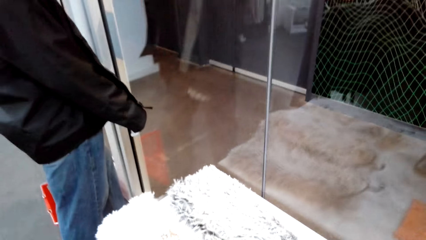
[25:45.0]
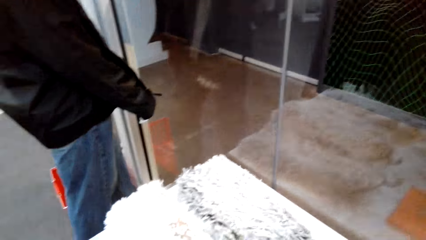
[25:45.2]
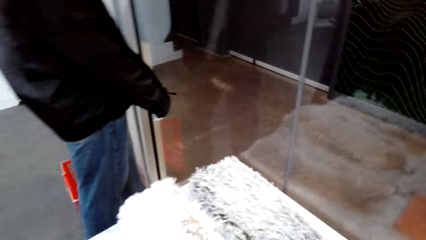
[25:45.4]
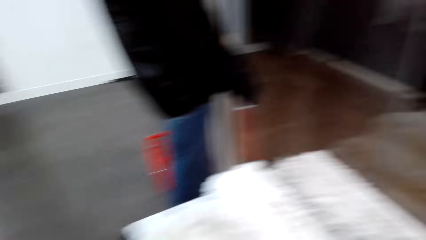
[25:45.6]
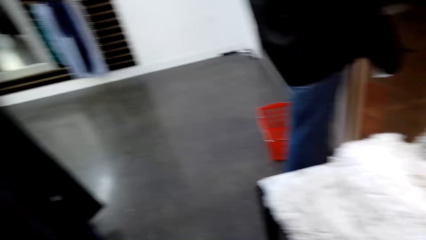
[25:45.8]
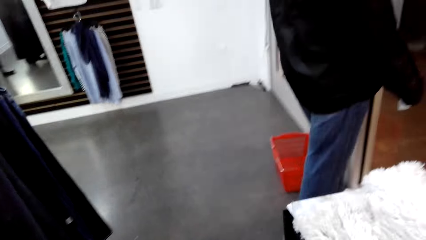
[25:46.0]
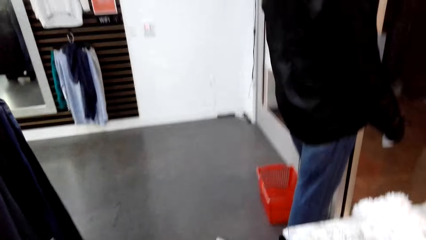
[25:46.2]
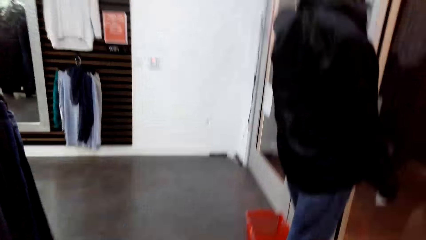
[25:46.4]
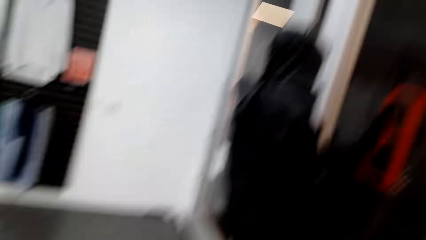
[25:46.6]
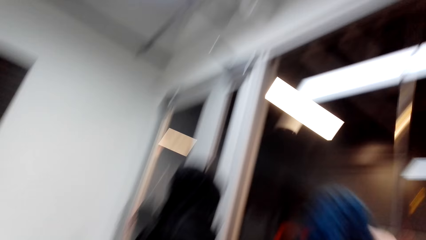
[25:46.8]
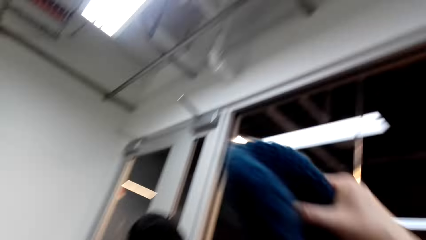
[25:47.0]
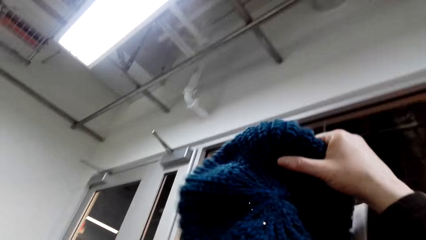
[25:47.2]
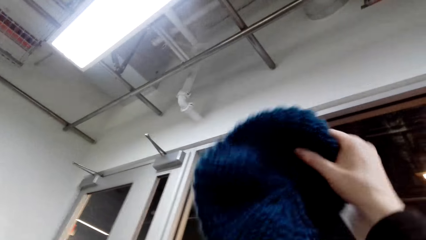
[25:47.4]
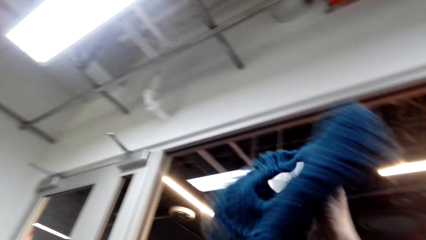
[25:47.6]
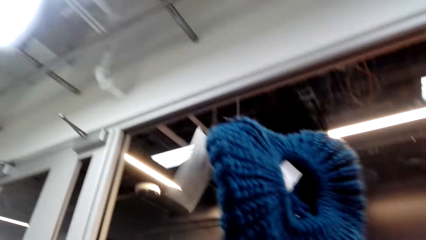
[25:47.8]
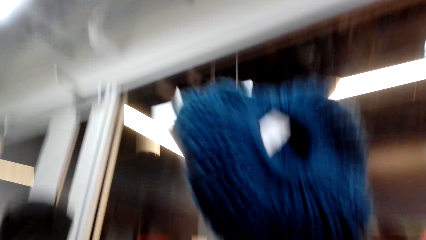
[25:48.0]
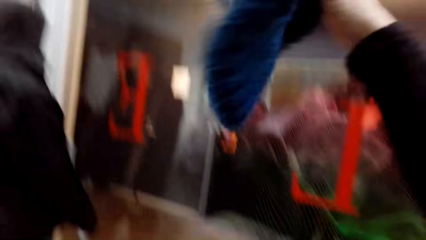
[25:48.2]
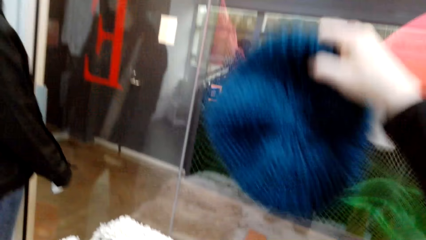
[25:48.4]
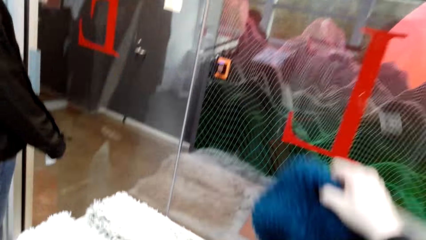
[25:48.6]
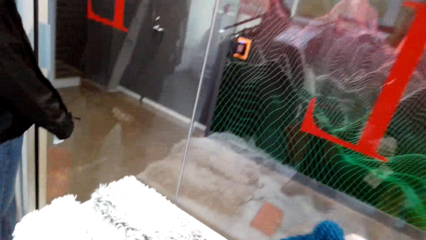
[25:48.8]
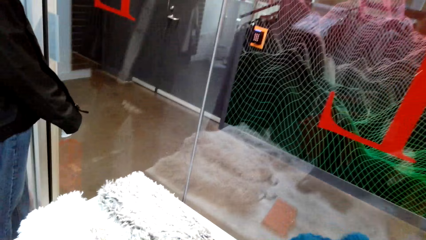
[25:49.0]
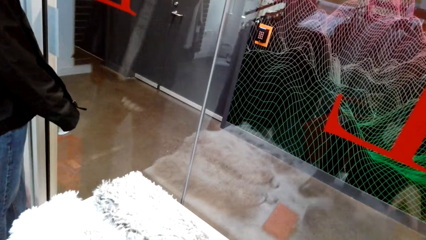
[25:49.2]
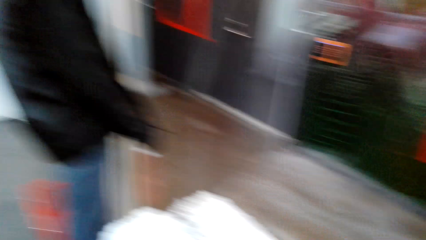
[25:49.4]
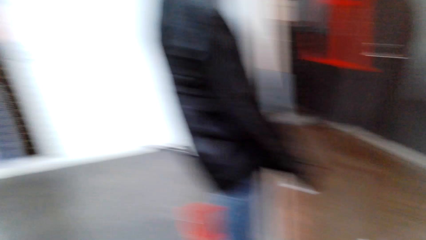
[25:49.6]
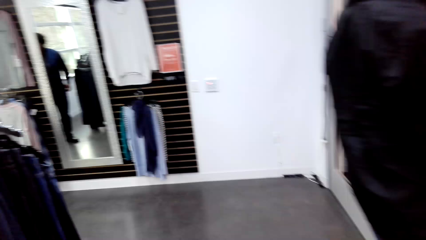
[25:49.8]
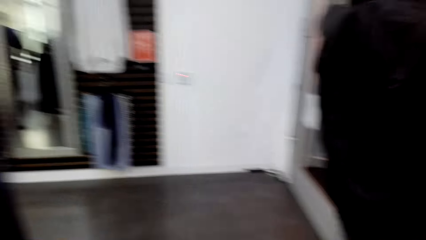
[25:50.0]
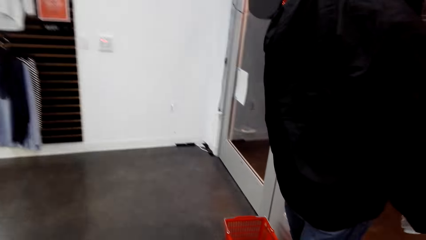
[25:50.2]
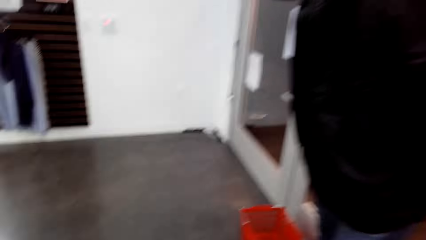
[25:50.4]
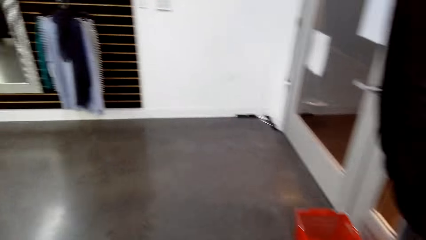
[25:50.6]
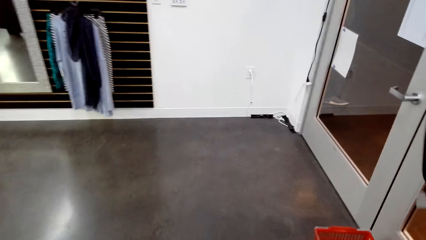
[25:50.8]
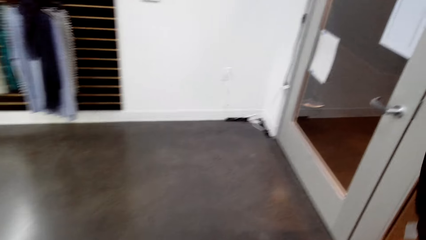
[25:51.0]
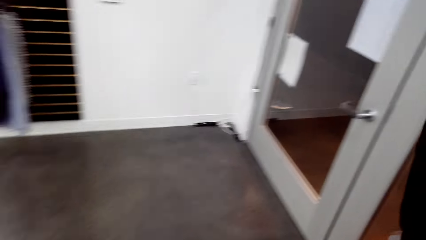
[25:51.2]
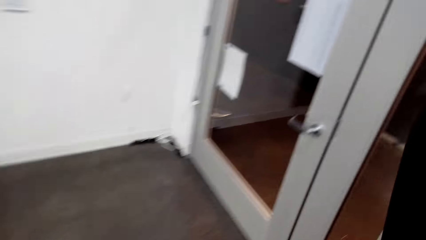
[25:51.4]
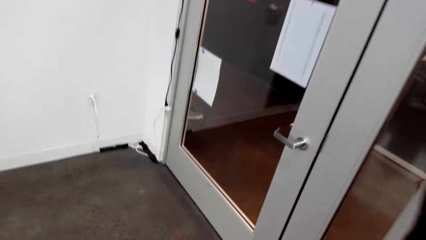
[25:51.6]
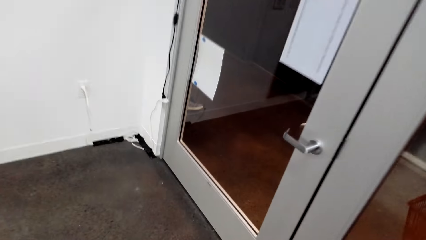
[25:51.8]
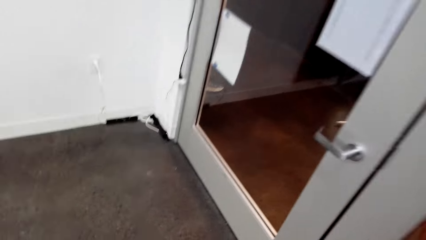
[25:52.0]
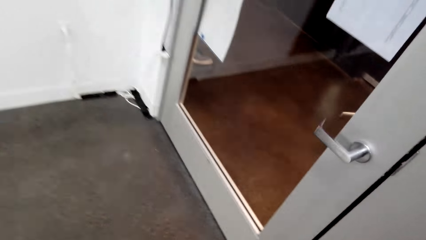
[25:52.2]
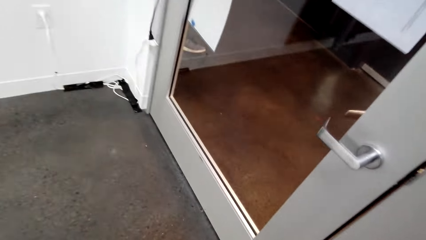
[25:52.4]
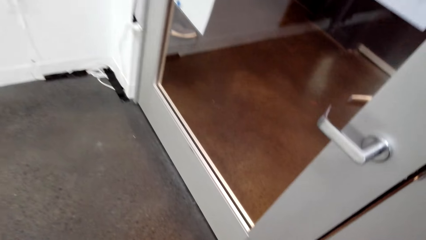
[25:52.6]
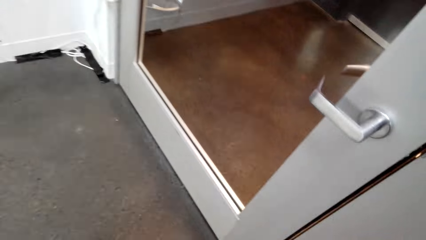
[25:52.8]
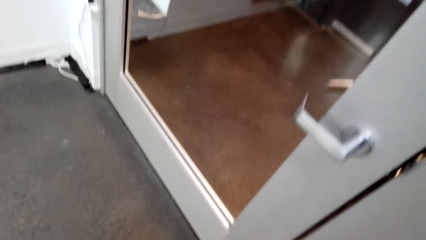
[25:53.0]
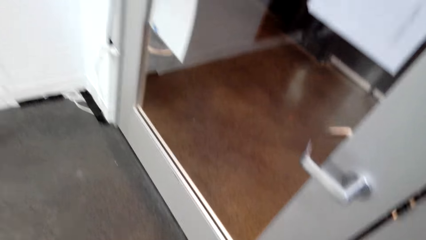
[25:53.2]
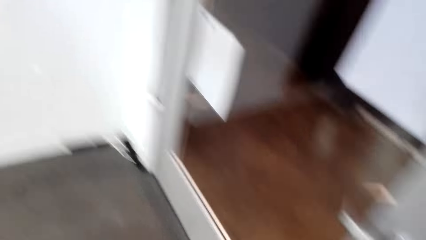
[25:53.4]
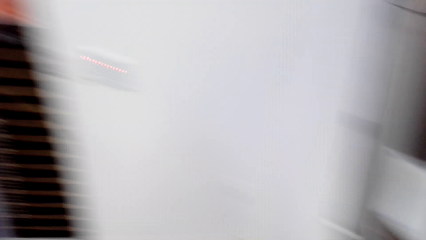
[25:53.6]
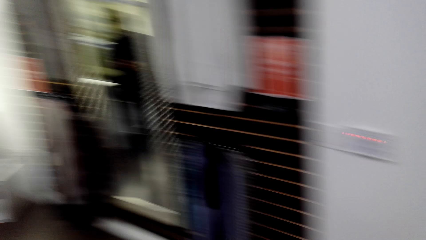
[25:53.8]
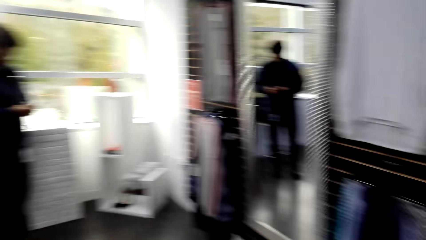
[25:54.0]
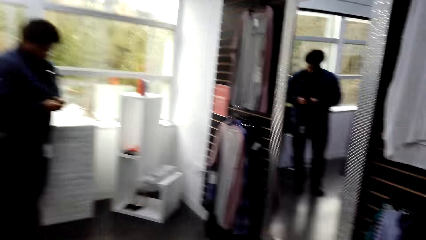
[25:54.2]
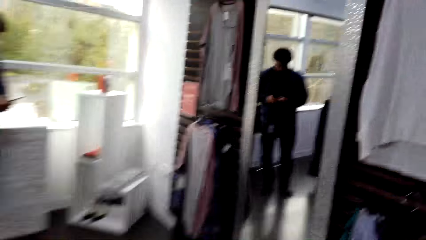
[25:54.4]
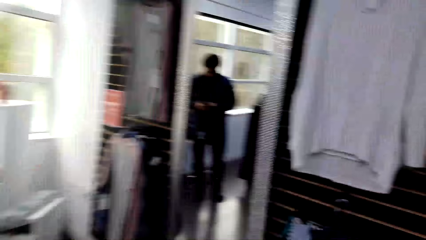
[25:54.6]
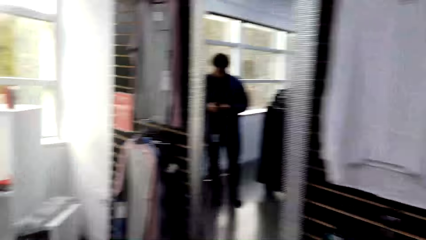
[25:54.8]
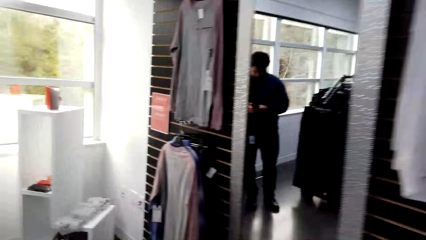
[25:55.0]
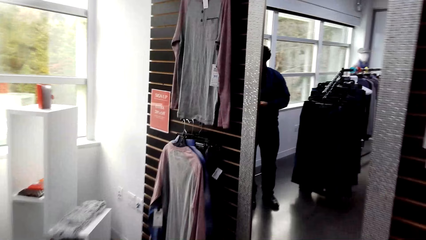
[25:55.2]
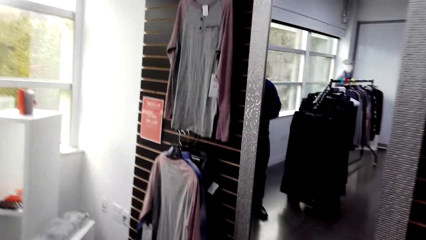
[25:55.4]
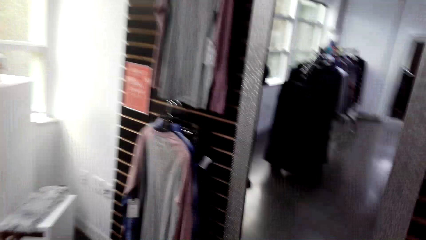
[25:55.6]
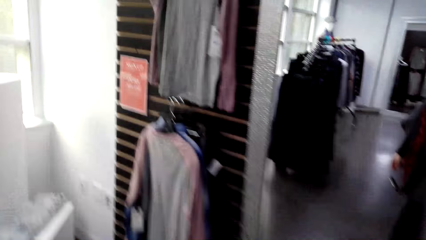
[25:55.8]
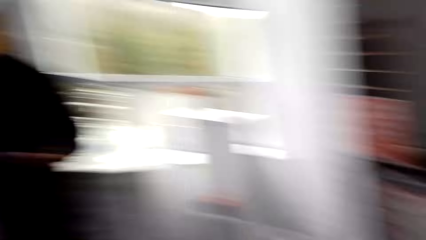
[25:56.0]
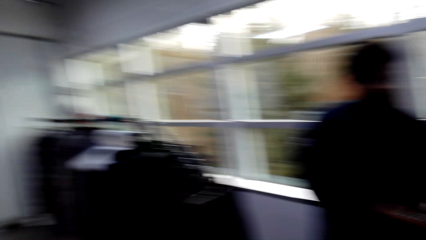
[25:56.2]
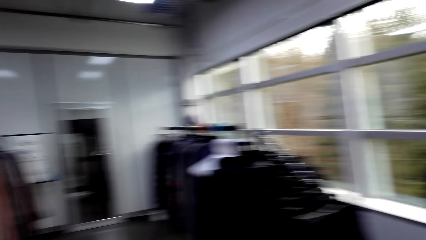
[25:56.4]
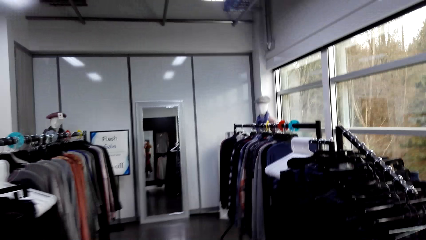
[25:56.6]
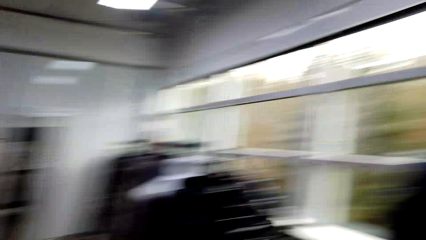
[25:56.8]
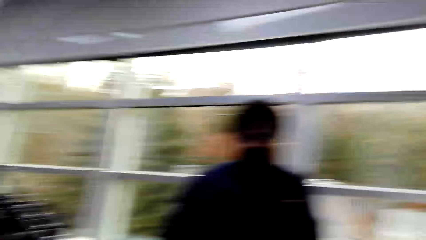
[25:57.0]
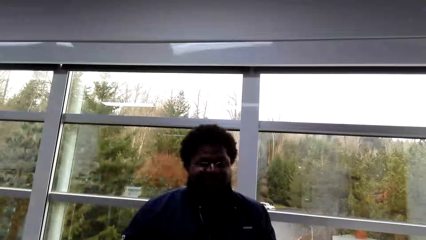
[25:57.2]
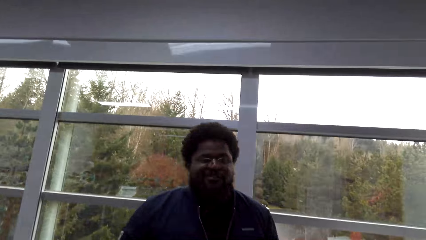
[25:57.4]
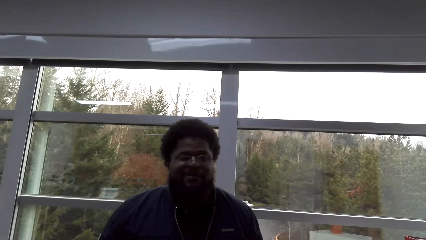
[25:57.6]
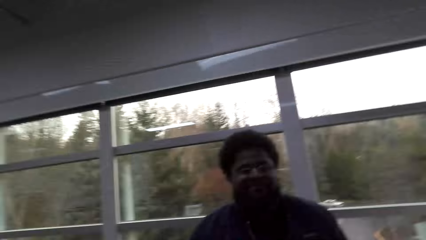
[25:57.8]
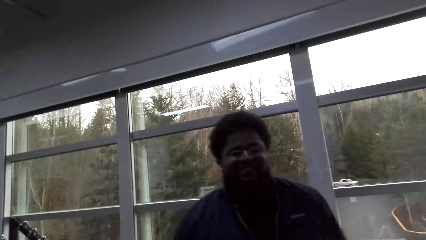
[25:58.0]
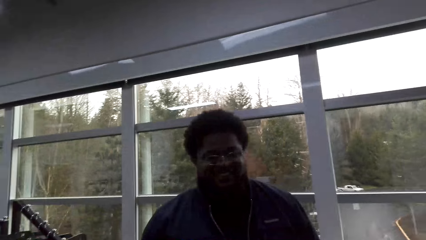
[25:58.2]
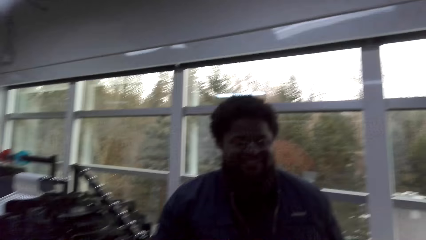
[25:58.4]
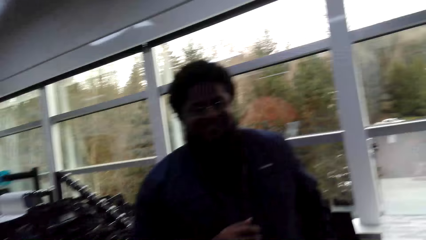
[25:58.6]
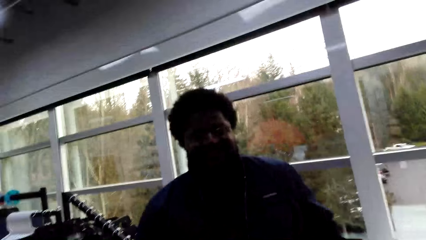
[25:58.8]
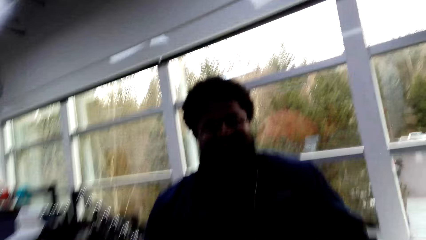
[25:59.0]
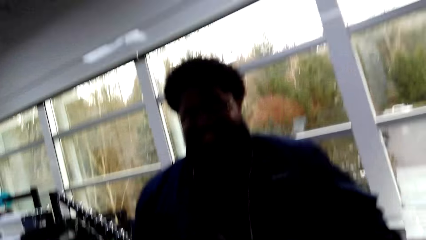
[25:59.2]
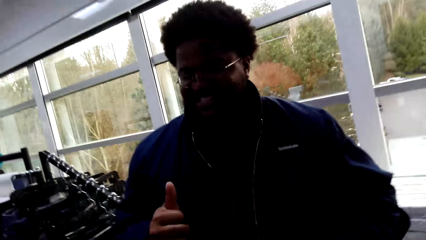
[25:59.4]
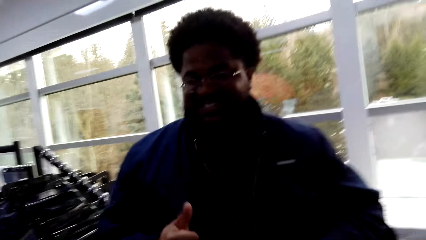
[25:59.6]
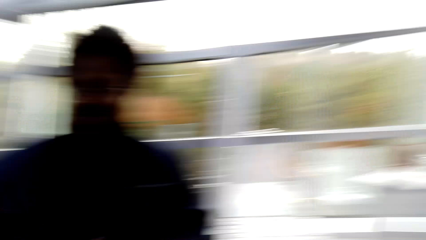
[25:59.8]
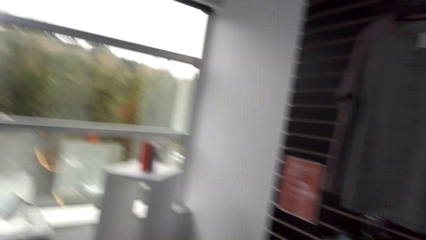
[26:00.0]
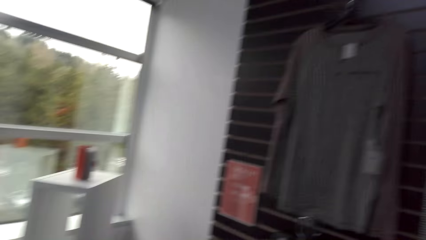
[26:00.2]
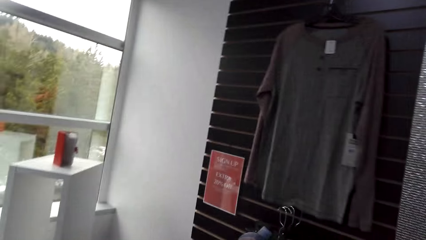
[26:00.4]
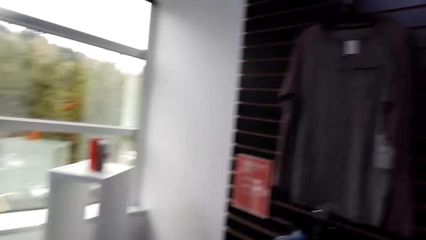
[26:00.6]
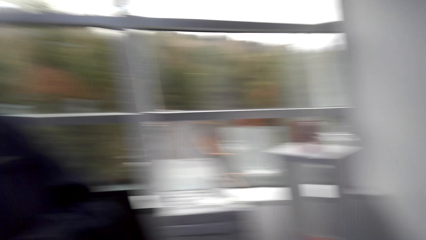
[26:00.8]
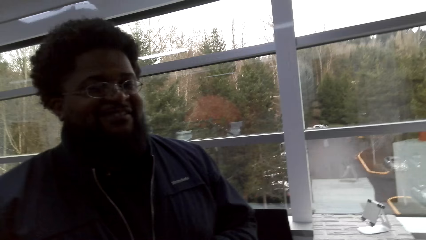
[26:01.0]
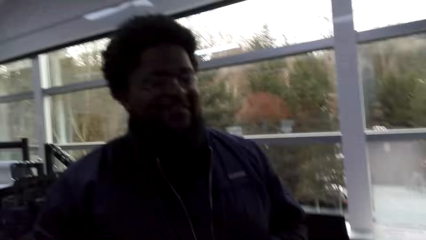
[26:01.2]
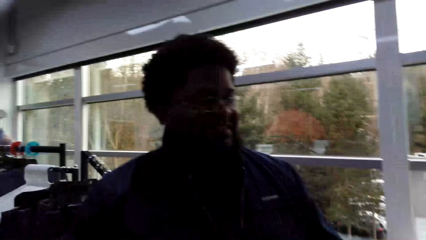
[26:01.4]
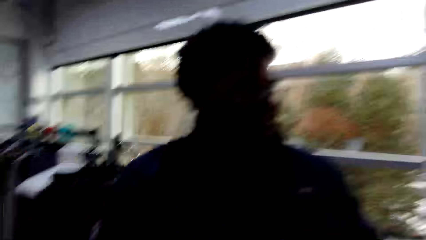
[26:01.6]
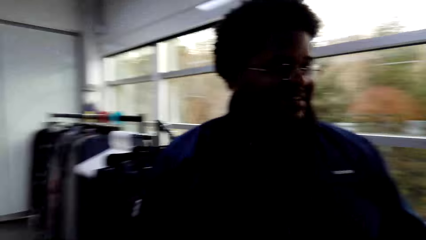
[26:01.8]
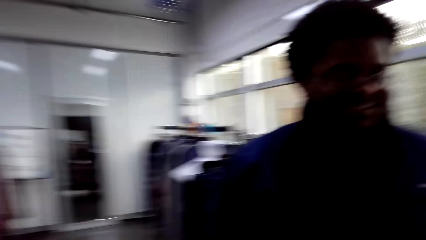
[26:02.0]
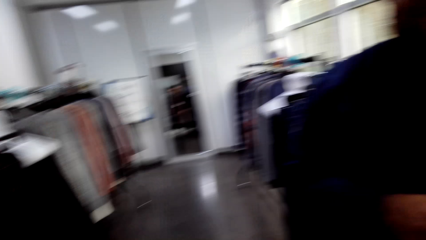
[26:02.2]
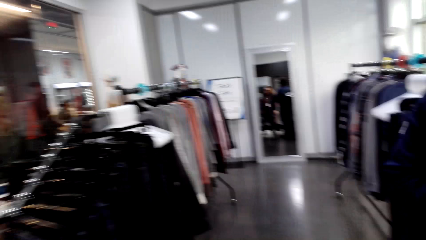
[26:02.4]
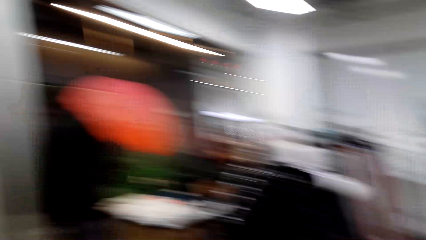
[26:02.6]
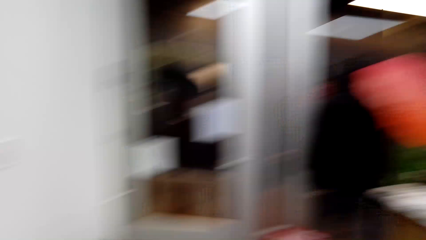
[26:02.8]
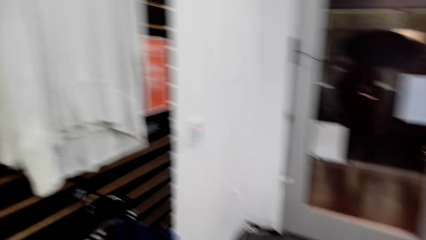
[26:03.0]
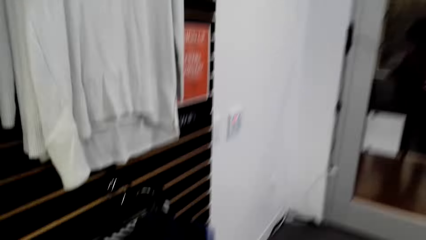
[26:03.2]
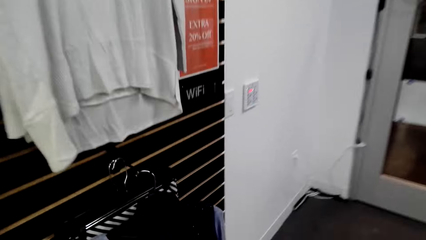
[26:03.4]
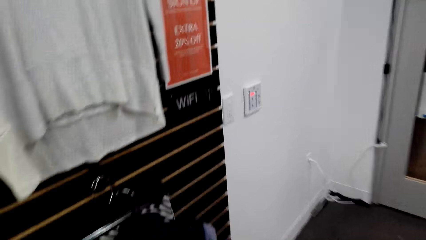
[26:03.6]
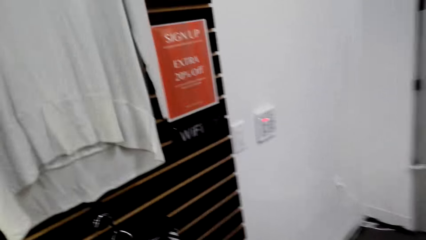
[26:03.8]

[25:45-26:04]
The camera wearer holds a hat in the store. They place the hat on the display table. They walk around in the clothing store. A man scrolls a phone with both hands in the store. The camera wearer walks around in the clothing store. The man stands in the clothing store. The camera wearer walks around in the clothing store. The man walks around in the clothing store.
